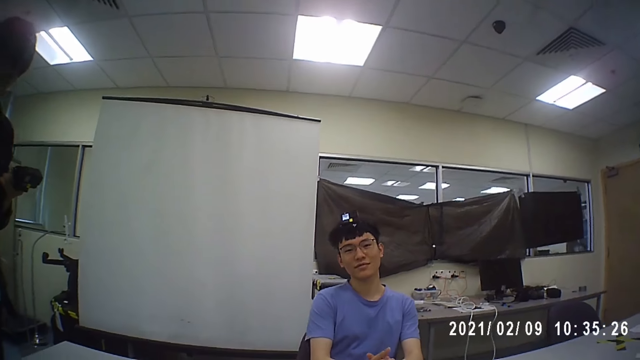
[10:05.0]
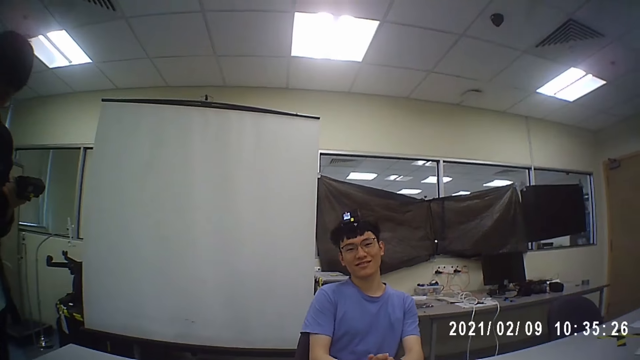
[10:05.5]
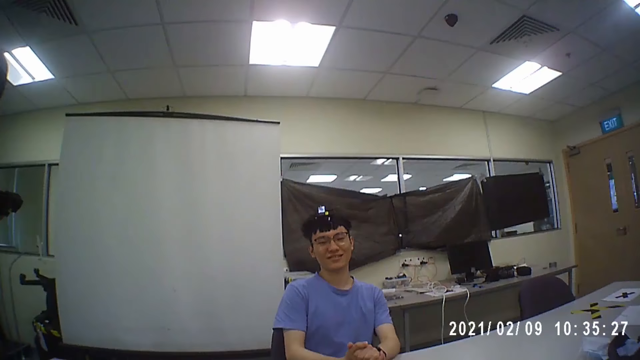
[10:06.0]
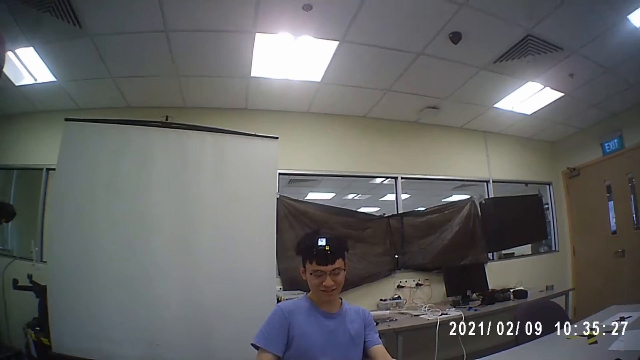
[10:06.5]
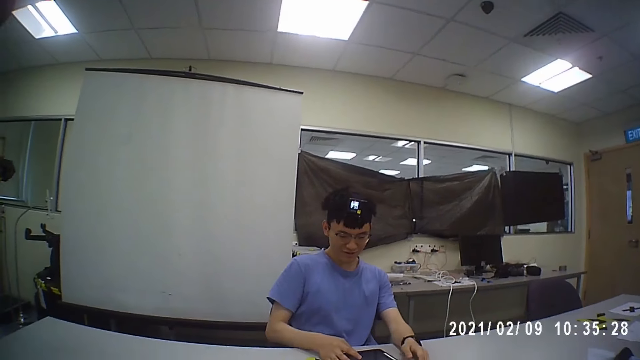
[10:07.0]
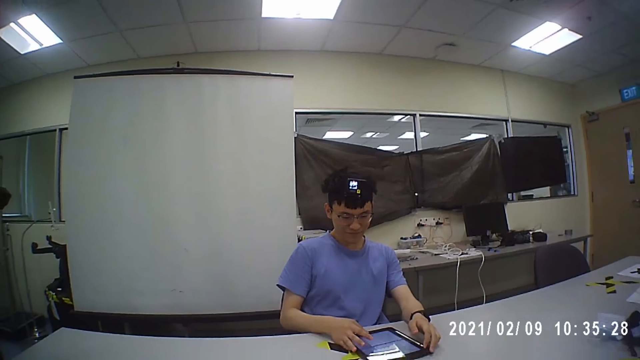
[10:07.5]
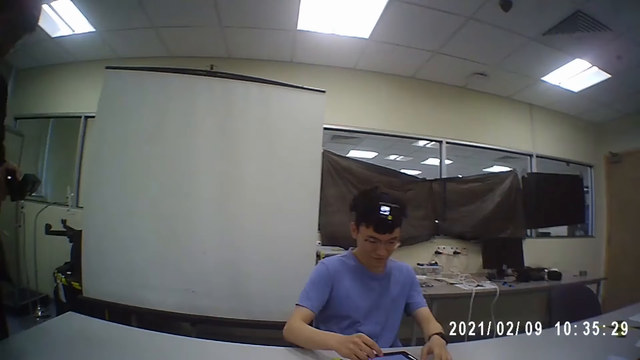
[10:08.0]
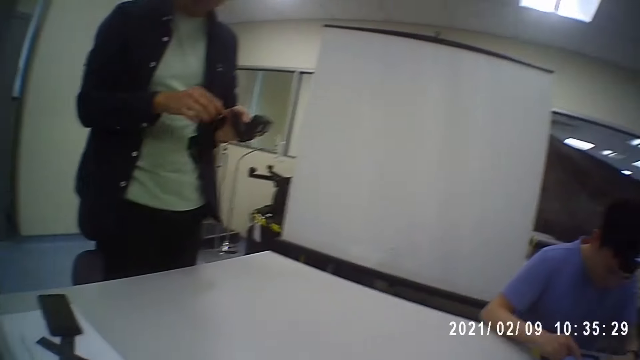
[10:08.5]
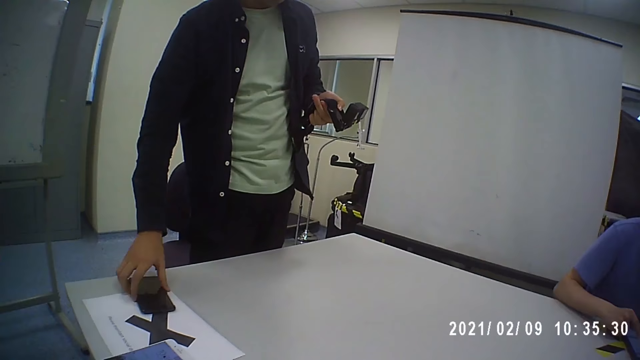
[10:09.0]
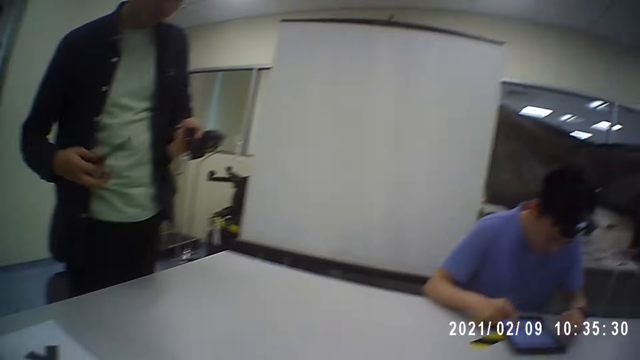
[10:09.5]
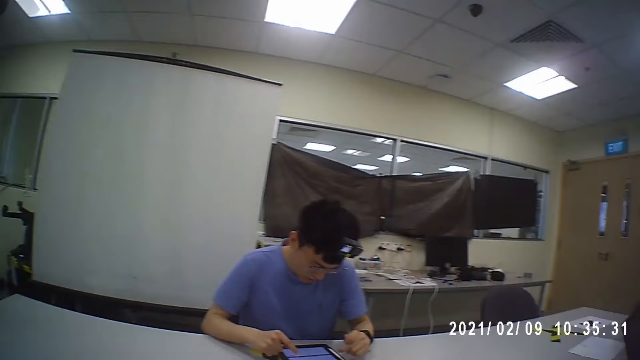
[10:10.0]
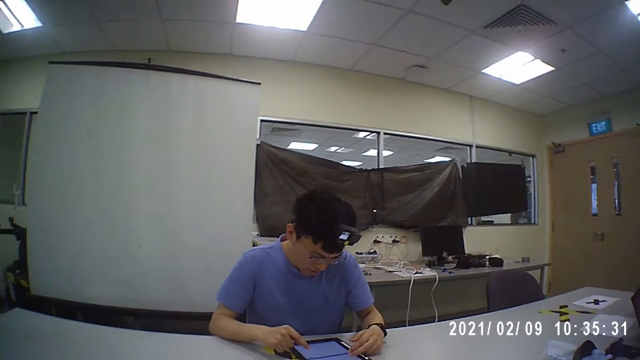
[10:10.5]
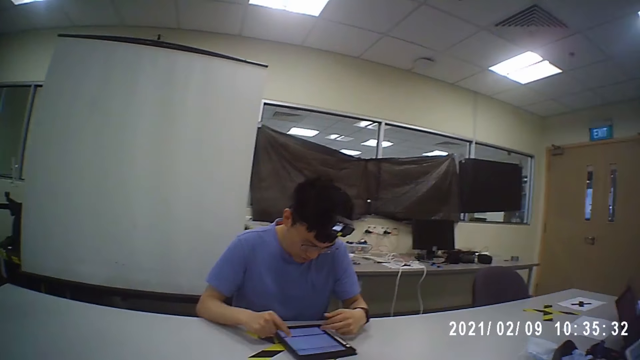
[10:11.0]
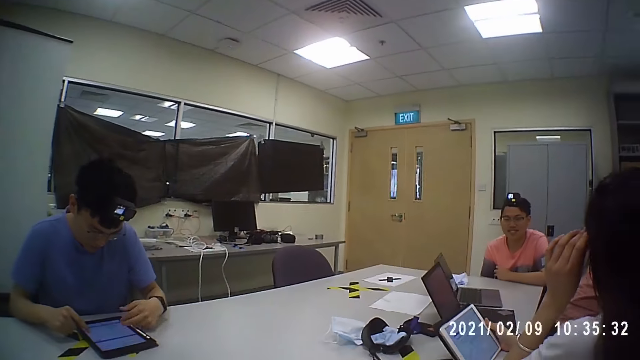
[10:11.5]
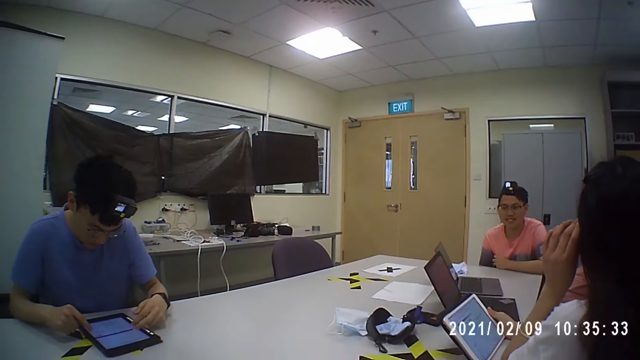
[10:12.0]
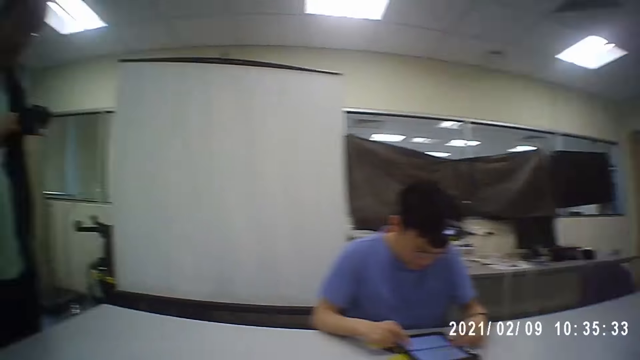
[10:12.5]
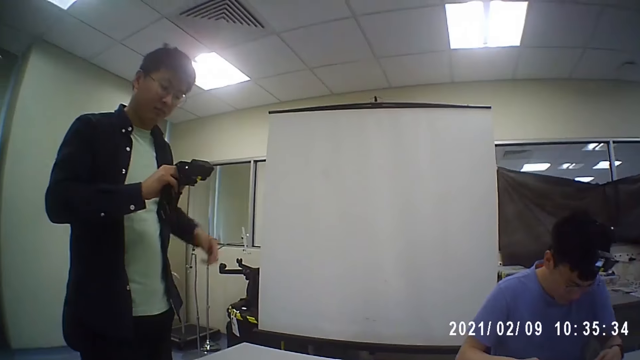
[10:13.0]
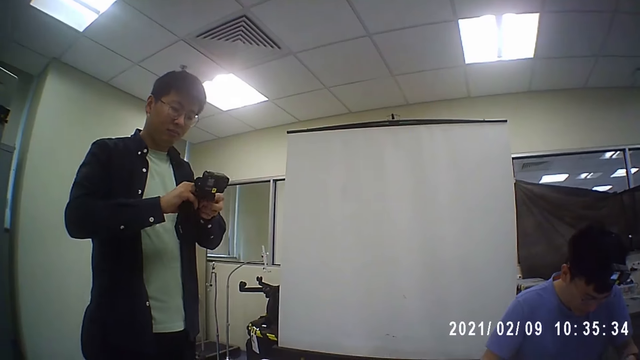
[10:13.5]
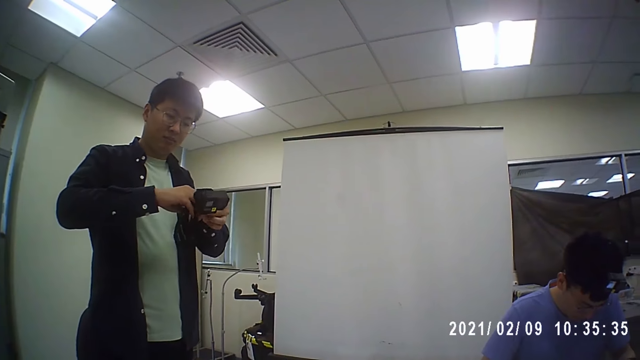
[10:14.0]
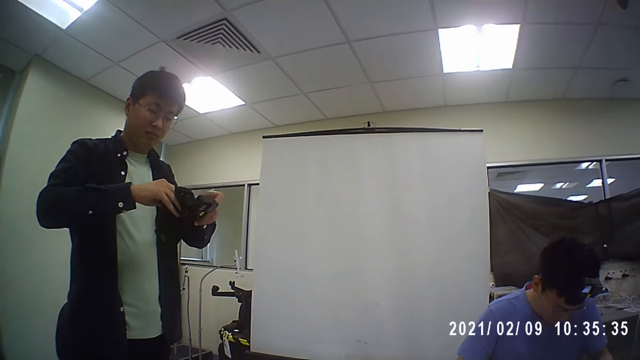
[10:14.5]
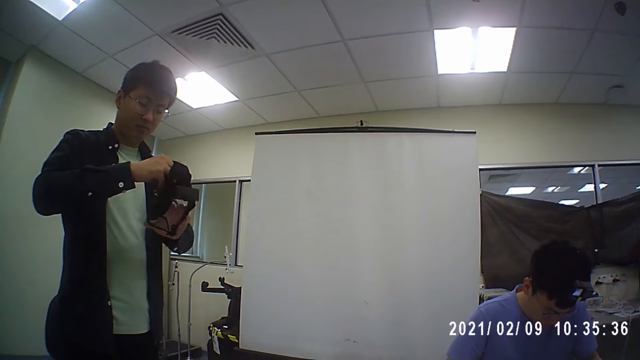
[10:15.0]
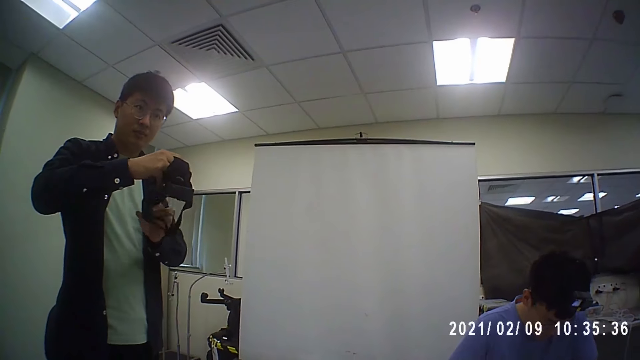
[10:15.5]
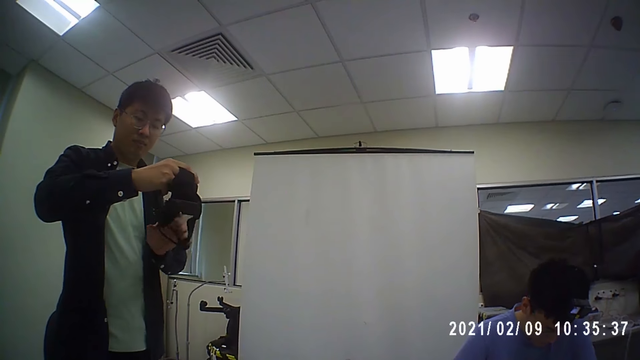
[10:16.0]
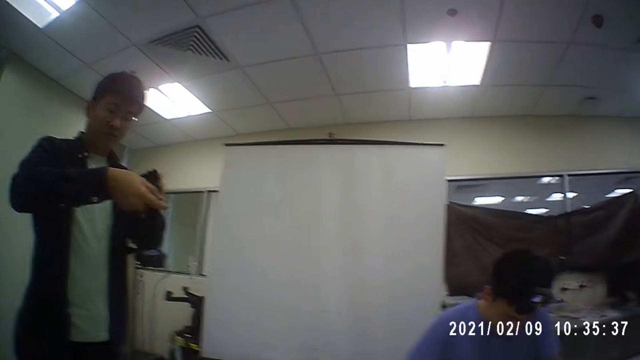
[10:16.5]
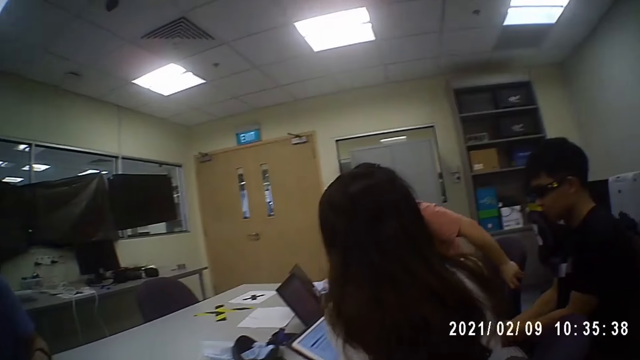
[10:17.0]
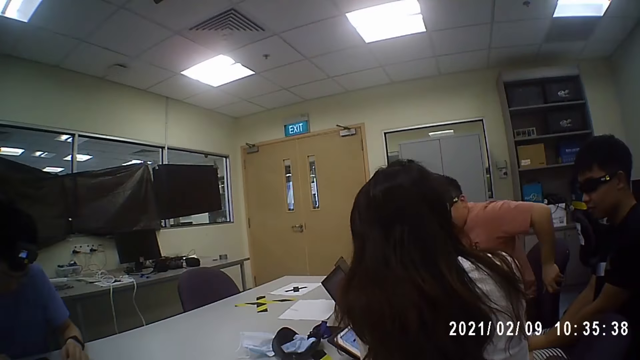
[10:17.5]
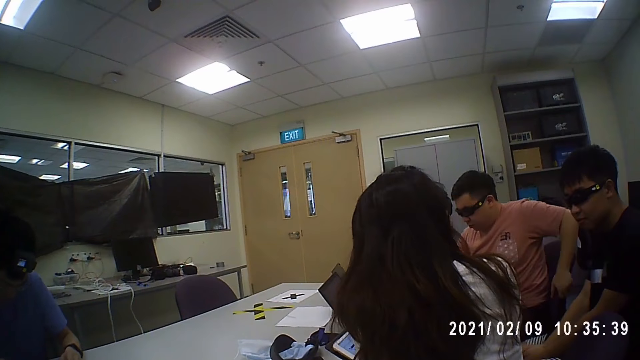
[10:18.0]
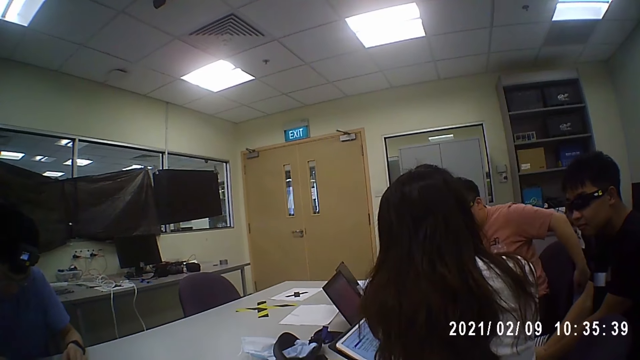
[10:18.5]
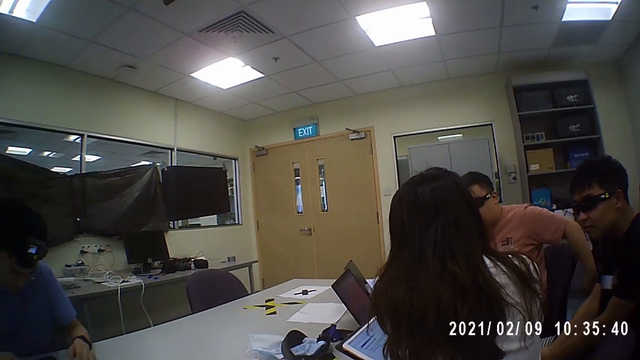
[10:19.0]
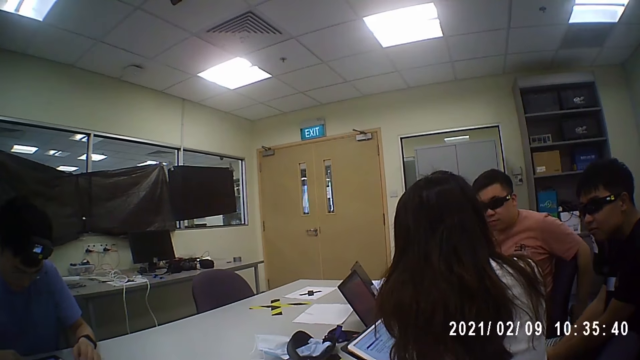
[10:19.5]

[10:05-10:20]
The camera wearer looks around the office. A man operates a tablet. Another man picks up a phone and uses the phone. The camera wearer looks around the office. A woman holds her glasses. The second man fixes a camera. The camera wearer looks around the office. The second man holds the camera. The camera wearer looks around the office. A third man sits on a chair. The camera wearer looks around the office.

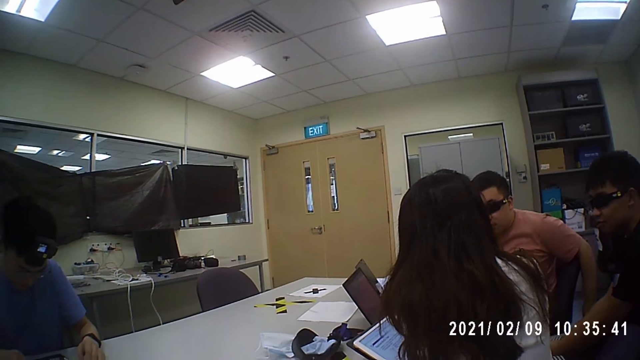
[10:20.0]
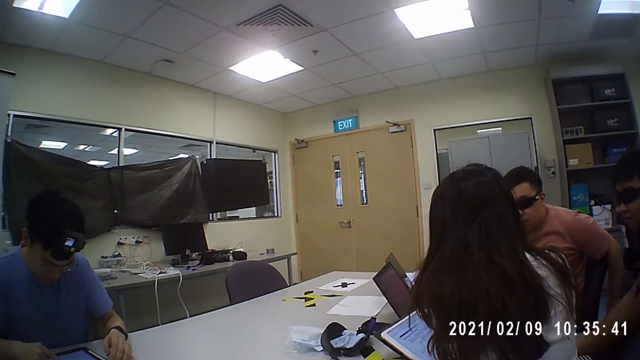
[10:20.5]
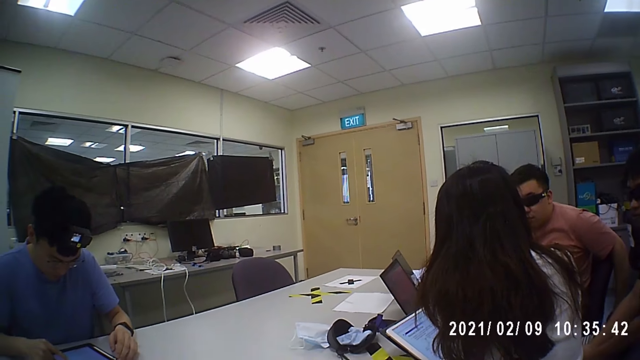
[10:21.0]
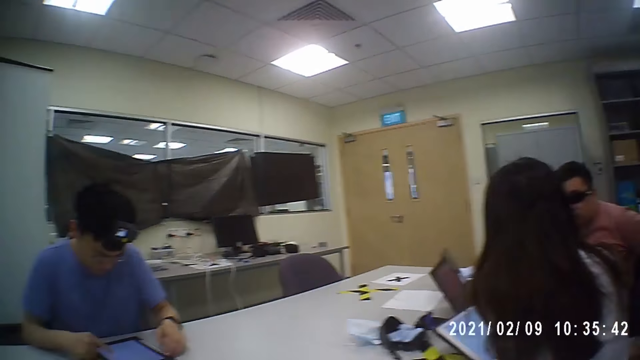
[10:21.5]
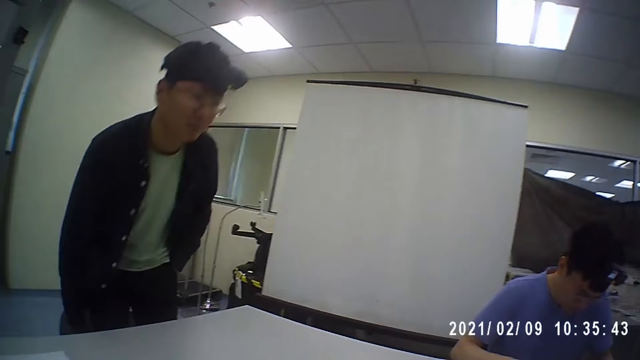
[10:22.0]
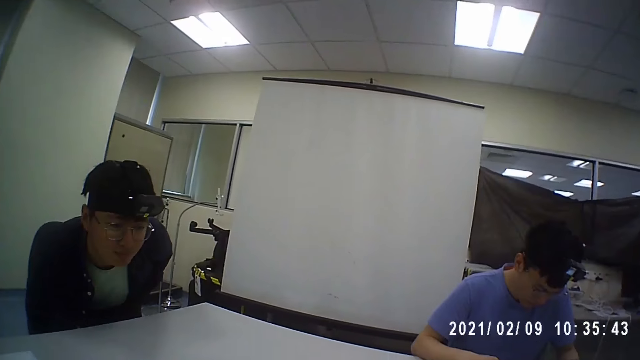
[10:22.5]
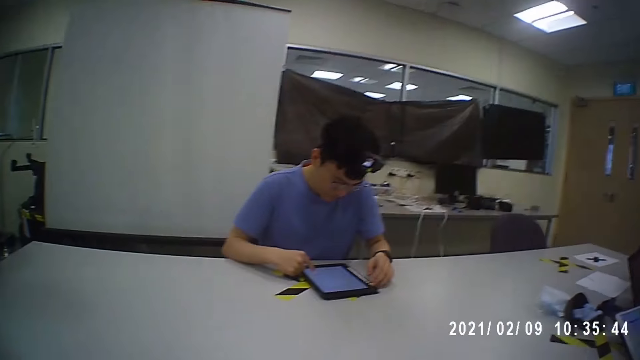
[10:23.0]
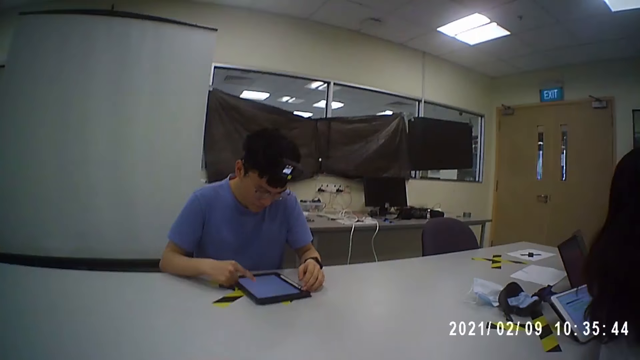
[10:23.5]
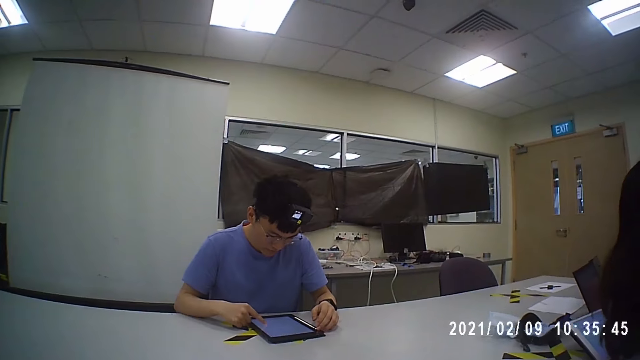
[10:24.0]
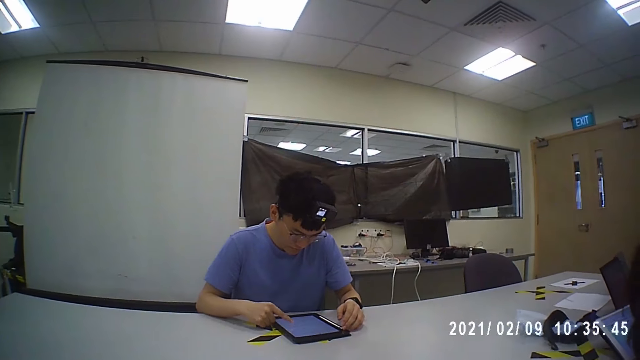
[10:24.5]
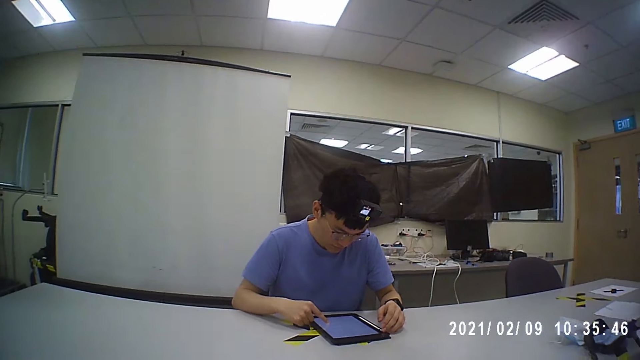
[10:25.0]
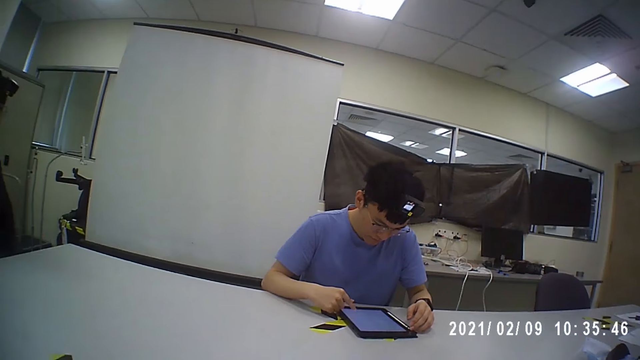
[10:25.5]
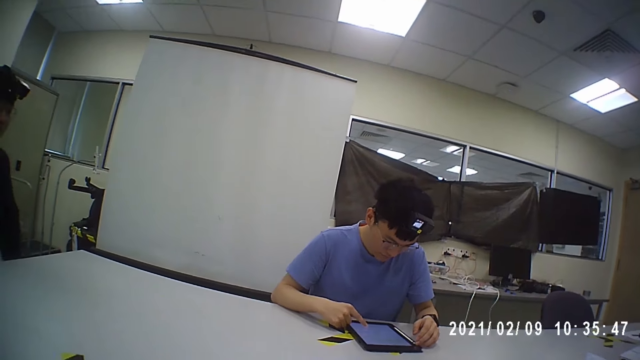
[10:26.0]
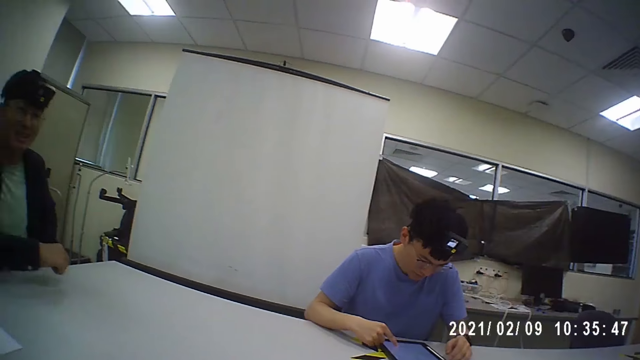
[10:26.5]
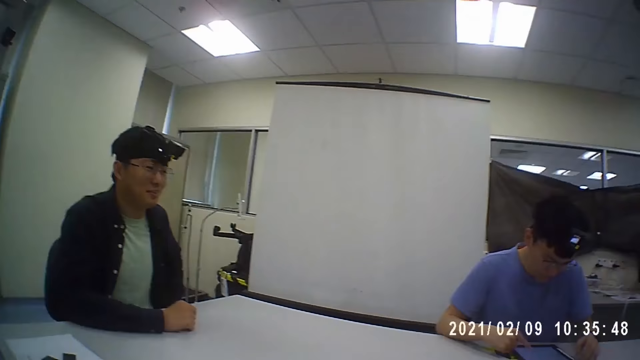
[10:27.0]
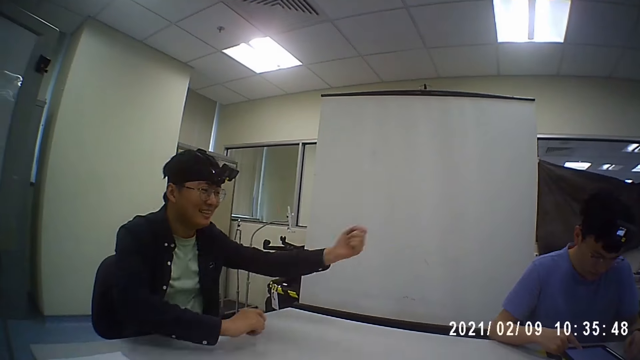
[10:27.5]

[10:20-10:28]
A man uses a tablet. The camera wearer looks around the office. Another man sits on a chair. The first man uses the tablet. The camera wearer looks around the office.
